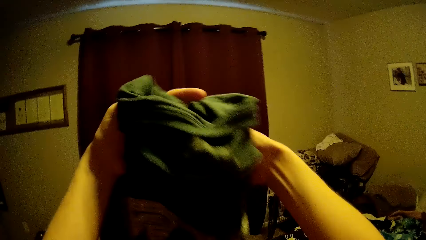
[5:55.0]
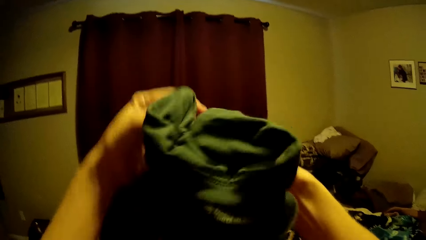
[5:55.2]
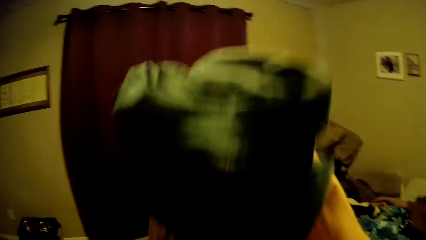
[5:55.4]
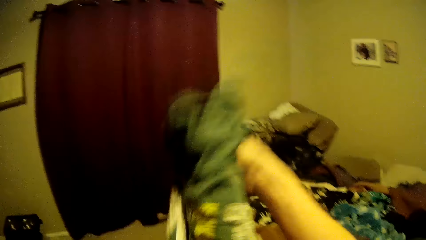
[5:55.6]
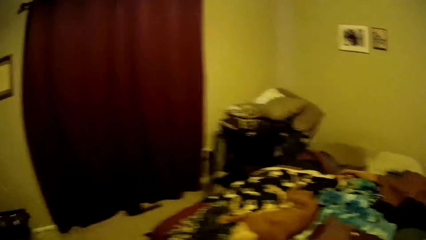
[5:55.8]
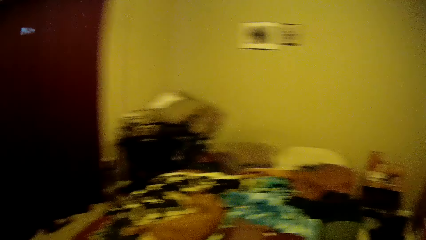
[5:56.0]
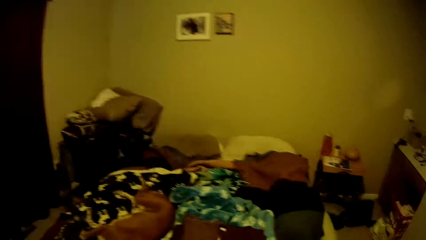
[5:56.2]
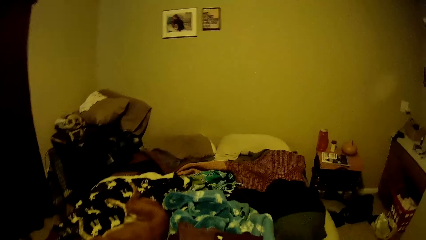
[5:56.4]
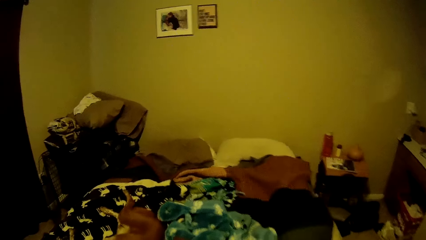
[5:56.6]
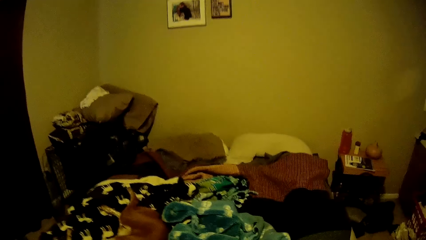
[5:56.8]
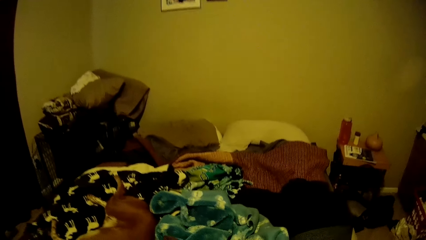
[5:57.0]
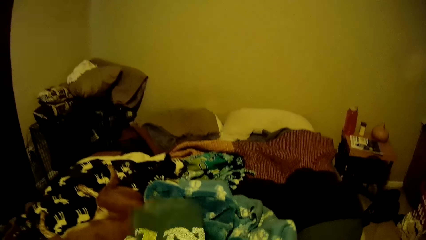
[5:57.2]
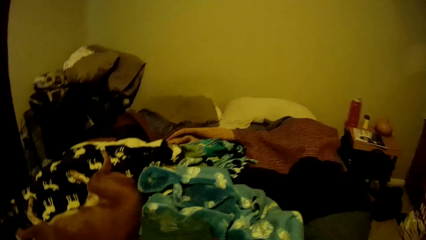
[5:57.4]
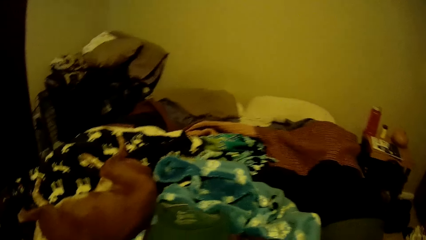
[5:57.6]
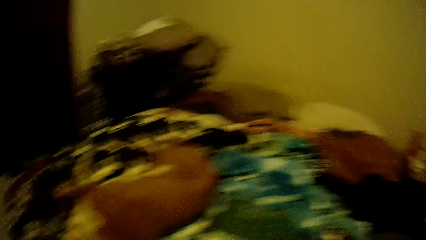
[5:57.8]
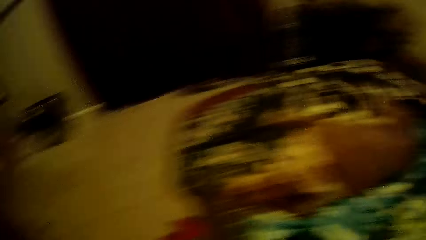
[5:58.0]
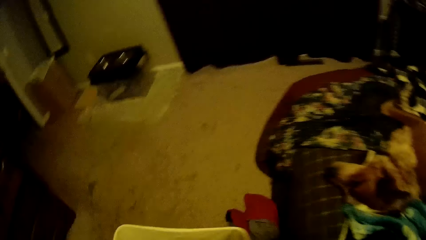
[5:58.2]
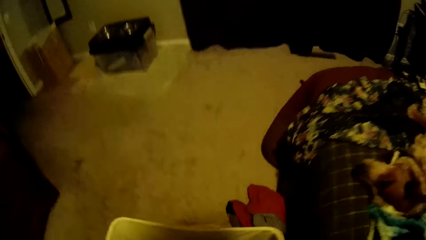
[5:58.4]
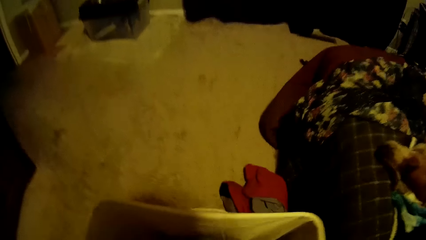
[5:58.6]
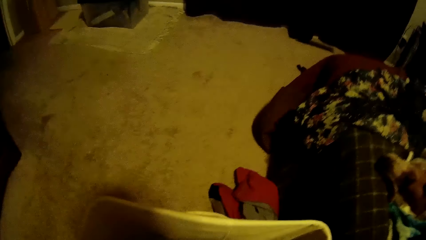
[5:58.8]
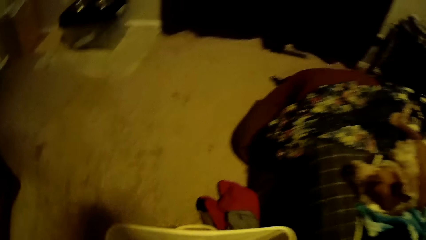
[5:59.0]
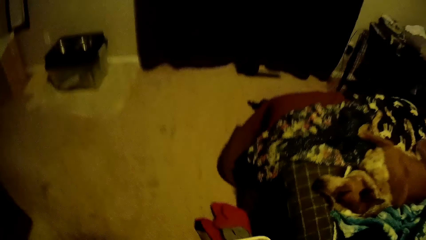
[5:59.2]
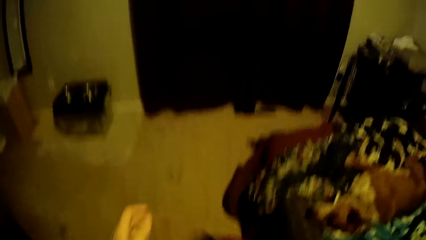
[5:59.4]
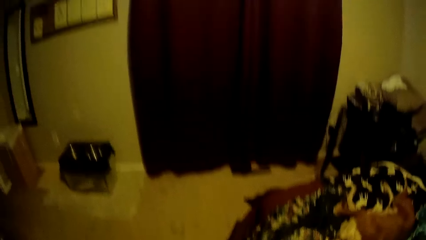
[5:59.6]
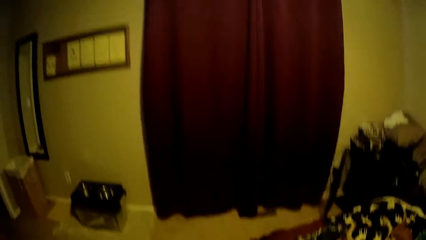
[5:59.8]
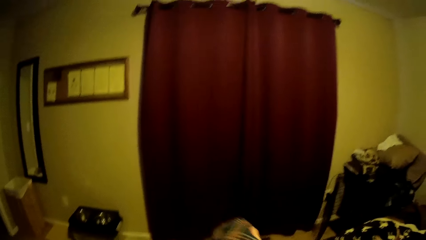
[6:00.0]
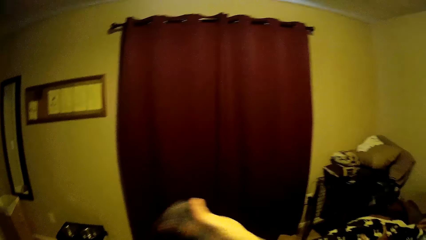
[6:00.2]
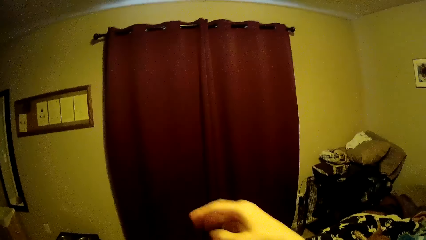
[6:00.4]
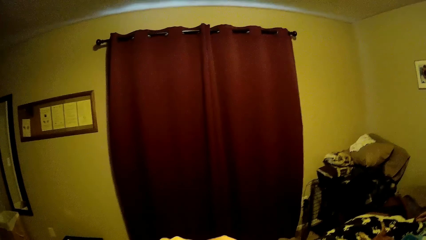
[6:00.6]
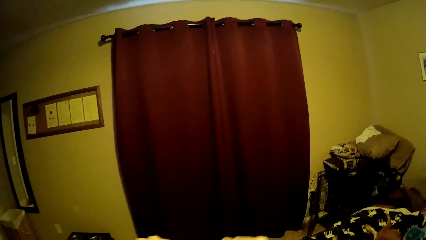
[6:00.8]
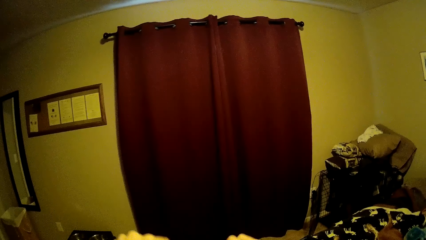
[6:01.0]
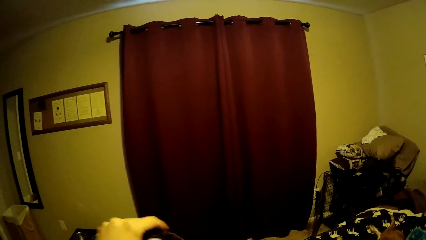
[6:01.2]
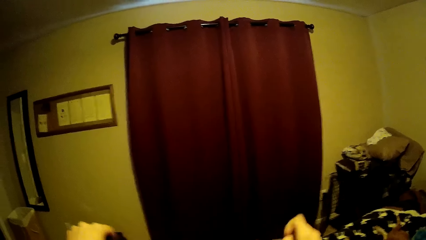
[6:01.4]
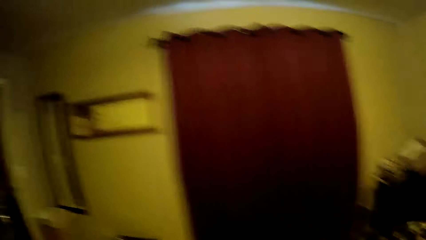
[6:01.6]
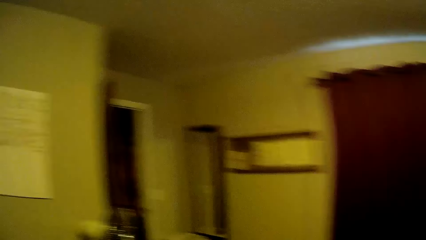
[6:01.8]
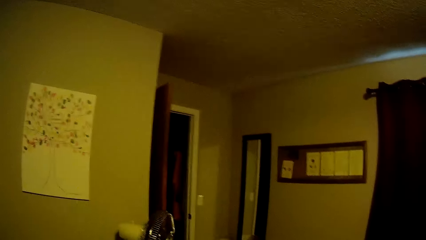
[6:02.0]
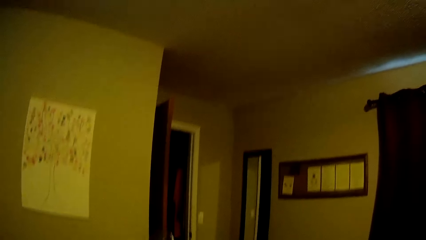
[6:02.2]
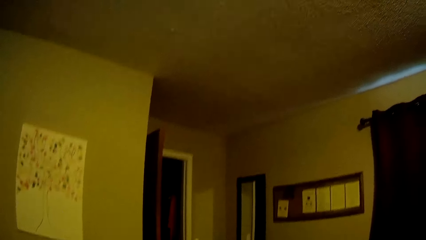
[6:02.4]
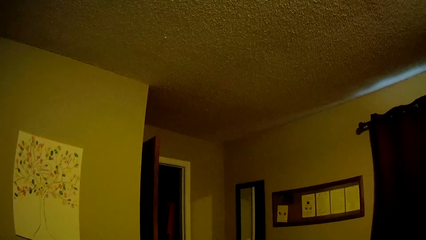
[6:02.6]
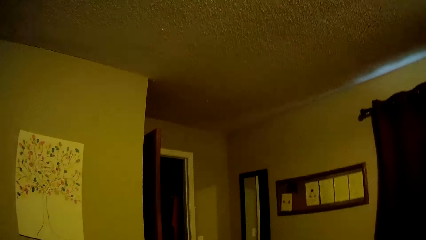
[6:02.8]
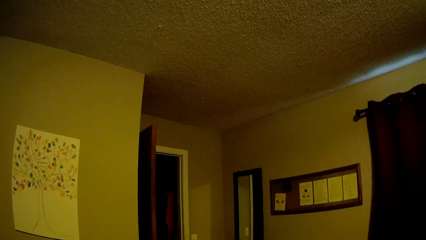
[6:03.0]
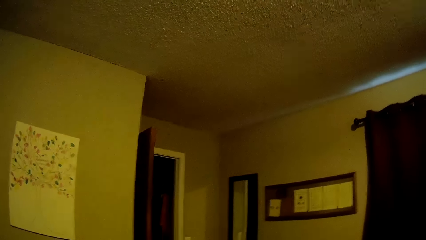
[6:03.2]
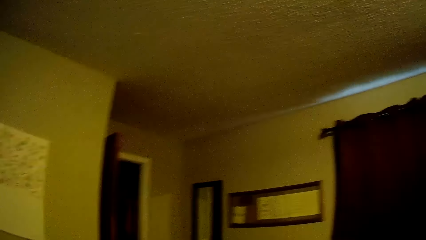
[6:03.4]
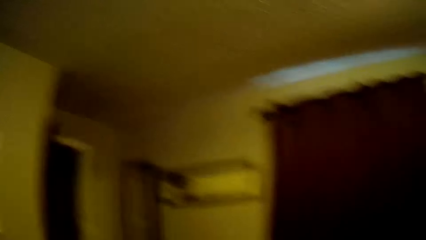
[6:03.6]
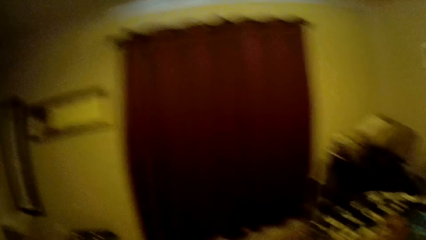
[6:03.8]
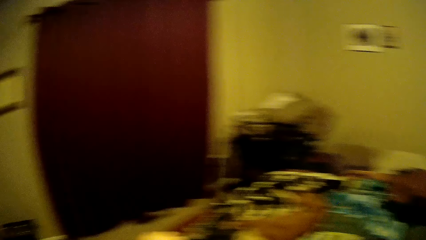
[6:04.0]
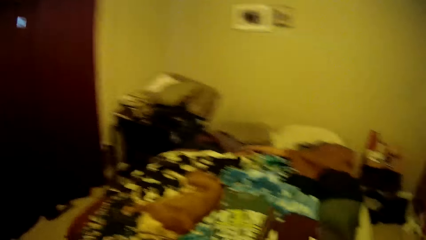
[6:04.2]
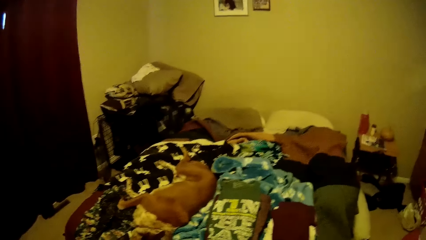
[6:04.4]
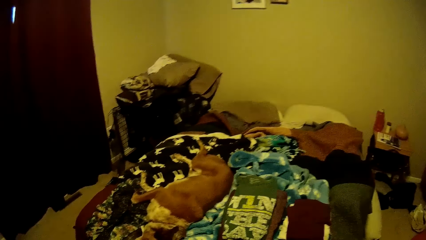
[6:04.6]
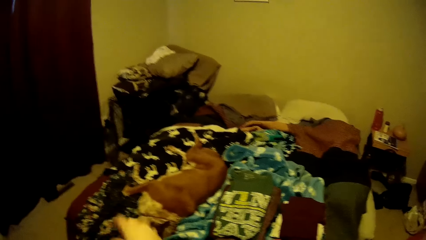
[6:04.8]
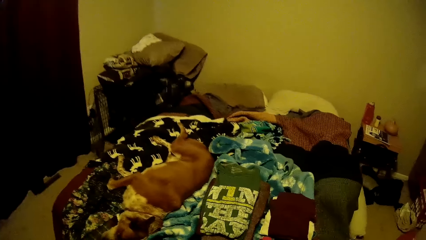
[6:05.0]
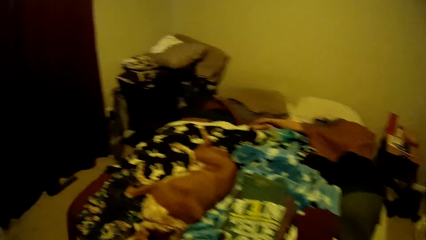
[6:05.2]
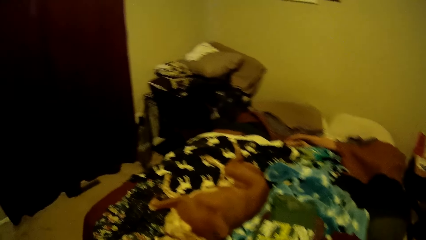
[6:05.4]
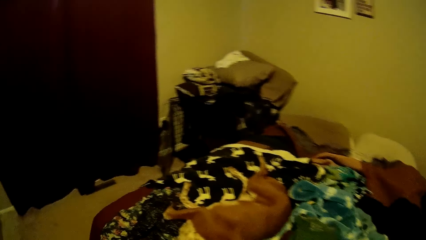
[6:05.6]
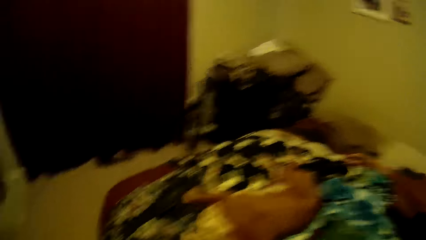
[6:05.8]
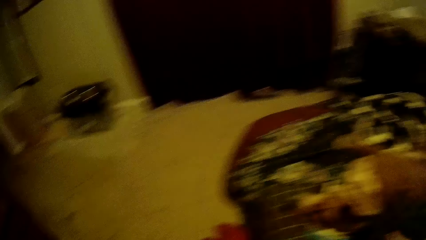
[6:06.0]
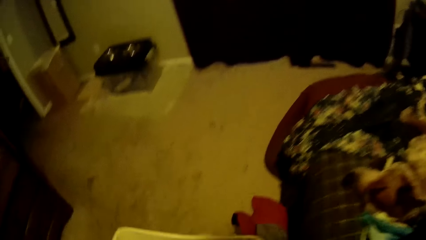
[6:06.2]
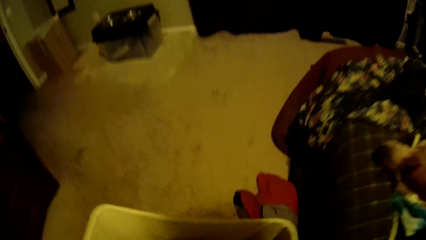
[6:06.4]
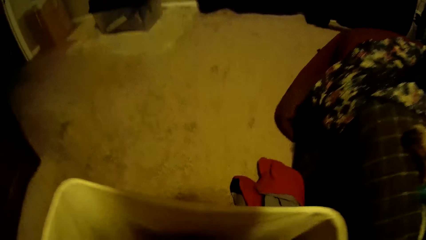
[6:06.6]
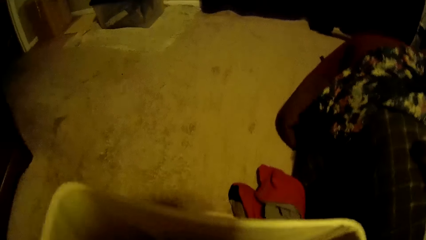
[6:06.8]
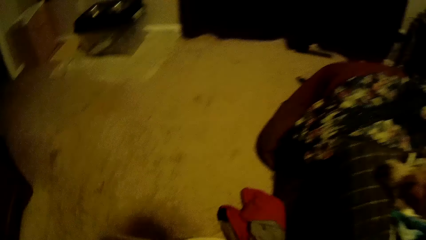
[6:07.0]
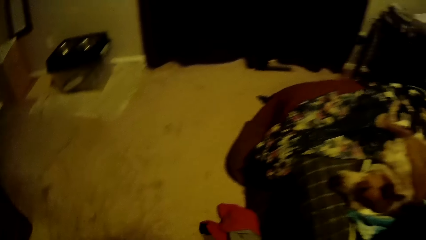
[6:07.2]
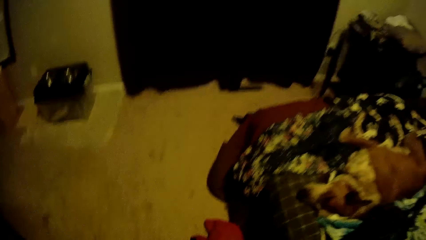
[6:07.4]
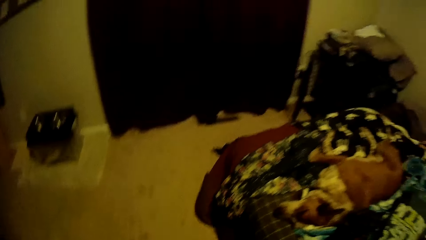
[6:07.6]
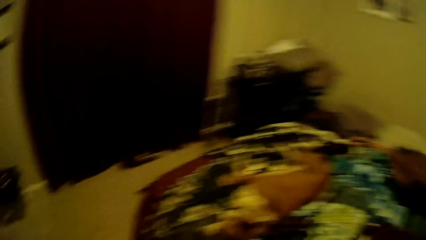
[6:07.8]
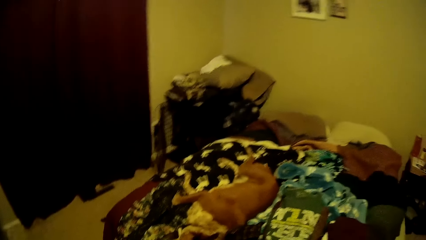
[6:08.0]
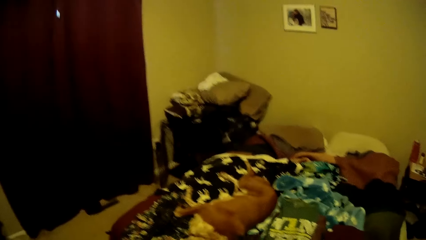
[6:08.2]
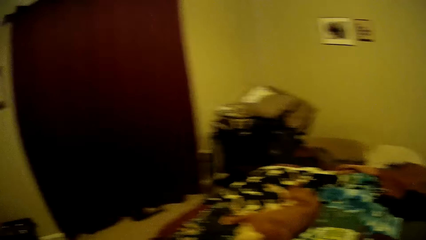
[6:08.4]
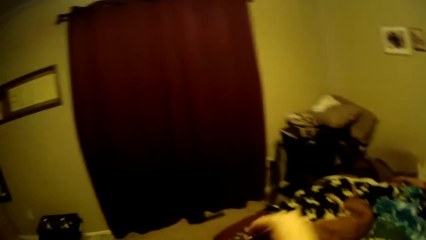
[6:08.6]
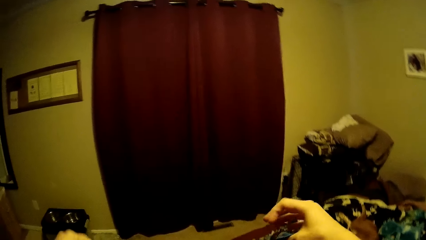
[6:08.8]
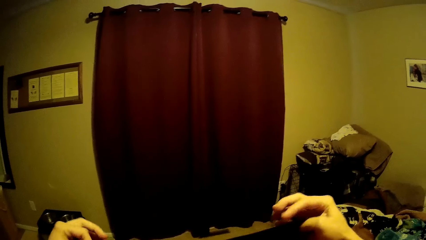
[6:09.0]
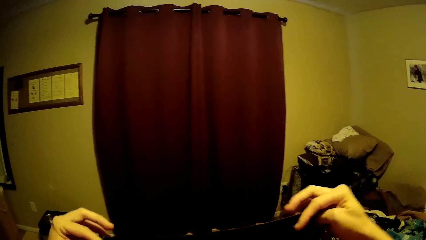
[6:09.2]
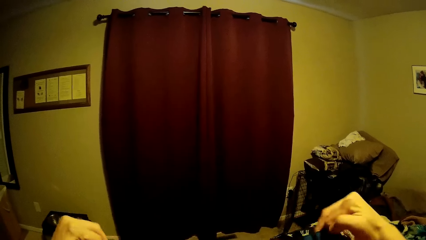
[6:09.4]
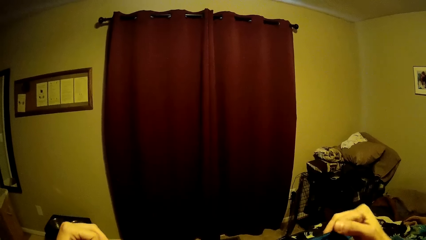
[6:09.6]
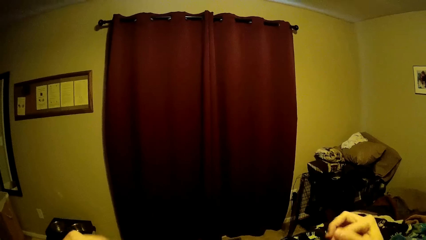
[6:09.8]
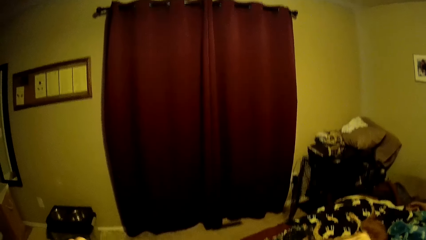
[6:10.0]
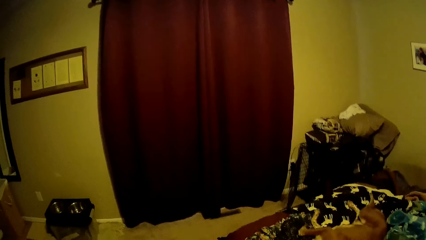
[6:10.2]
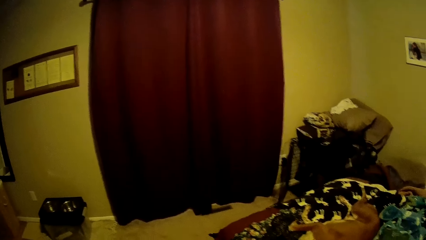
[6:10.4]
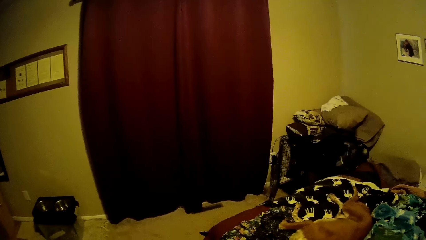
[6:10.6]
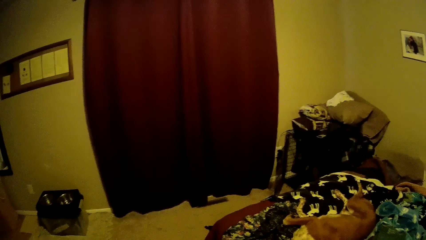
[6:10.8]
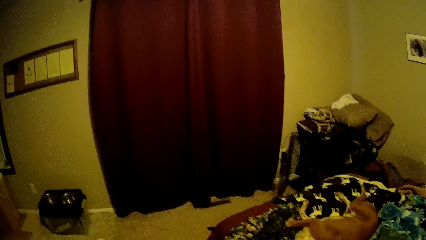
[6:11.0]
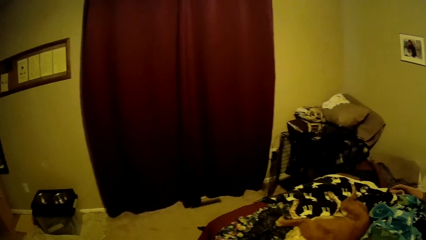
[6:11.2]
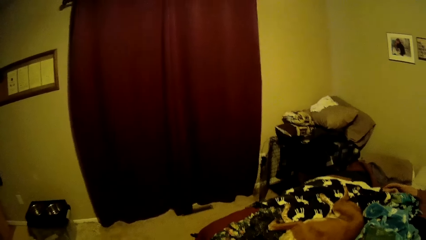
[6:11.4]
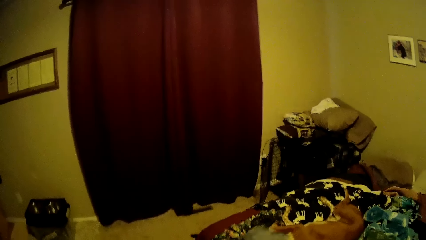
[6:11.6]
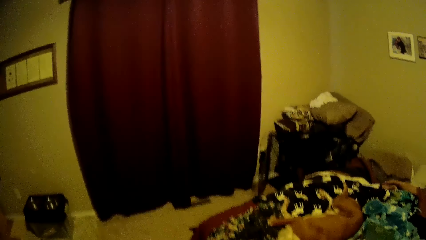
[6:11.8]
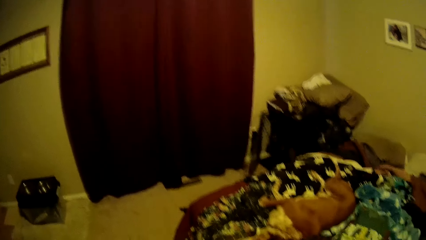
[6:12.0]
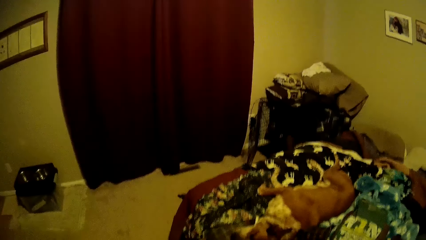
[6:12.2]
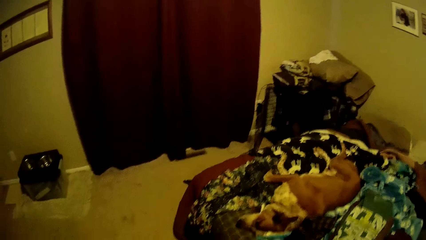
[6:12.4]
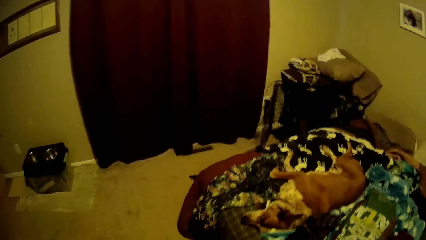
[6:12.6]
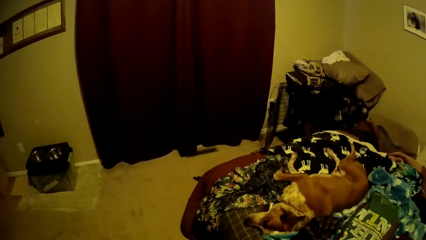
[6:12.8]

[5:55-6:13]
The camera wearer drops the green shirt on the bed. They bend down and pick a cloth from the white plastic container. They stand up, fold the cloth, and look around the house. They fold the cloth and place the cloth on the bed. They bend down and pick a cloth from the white plastic container. They stand up, look around the house, and fold the cloth.
